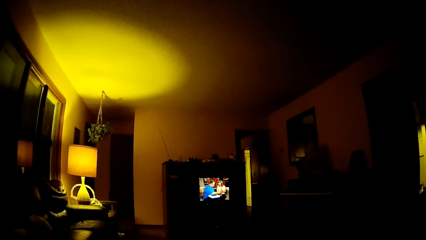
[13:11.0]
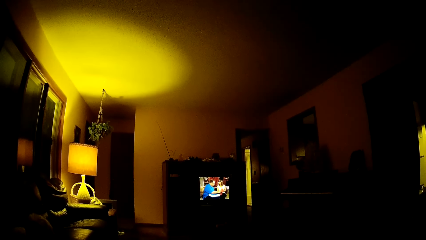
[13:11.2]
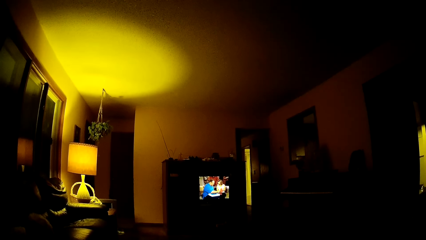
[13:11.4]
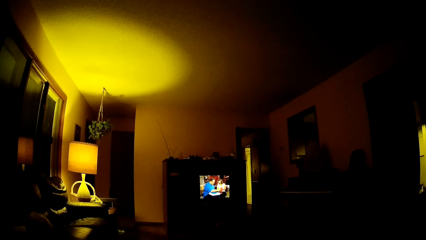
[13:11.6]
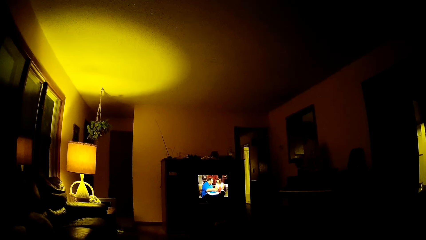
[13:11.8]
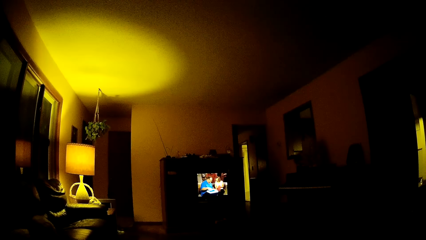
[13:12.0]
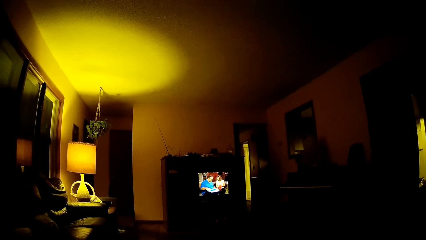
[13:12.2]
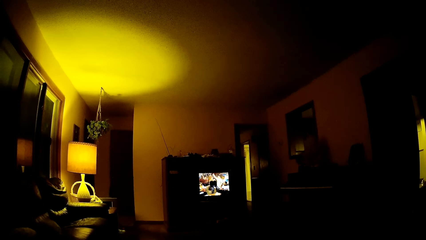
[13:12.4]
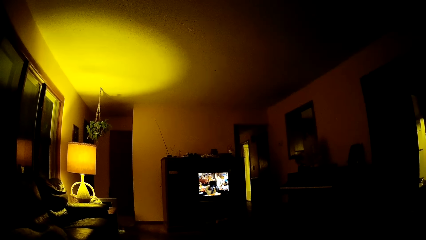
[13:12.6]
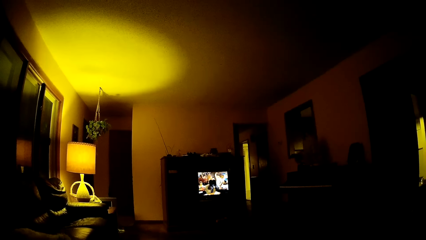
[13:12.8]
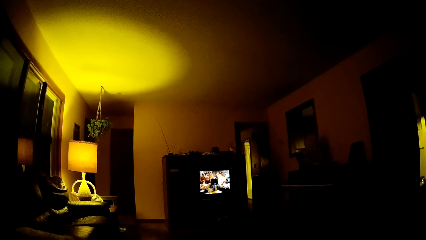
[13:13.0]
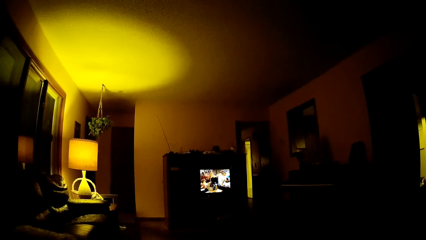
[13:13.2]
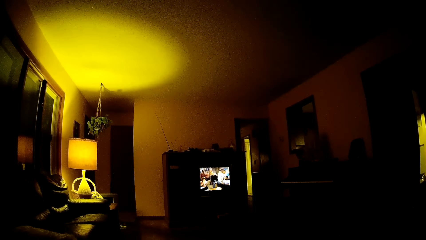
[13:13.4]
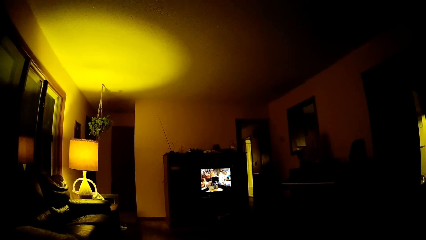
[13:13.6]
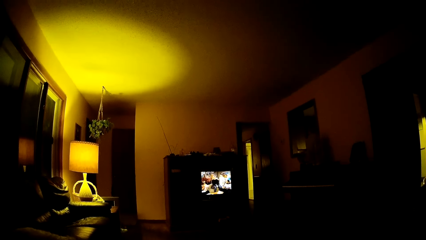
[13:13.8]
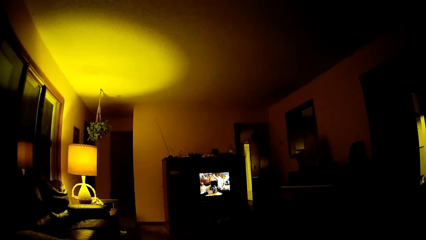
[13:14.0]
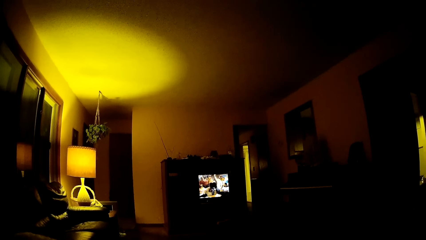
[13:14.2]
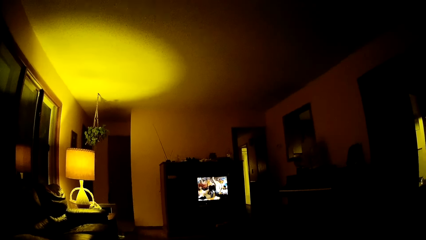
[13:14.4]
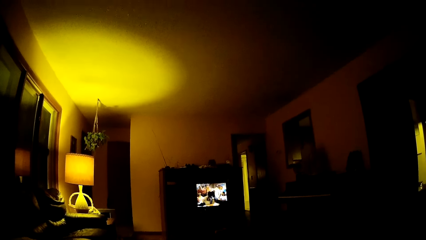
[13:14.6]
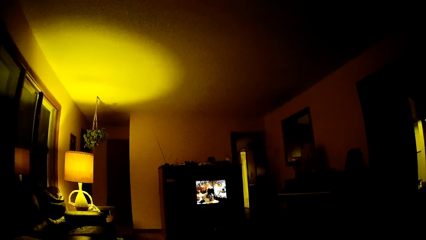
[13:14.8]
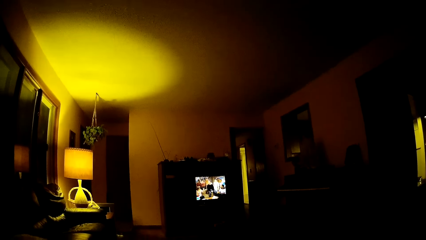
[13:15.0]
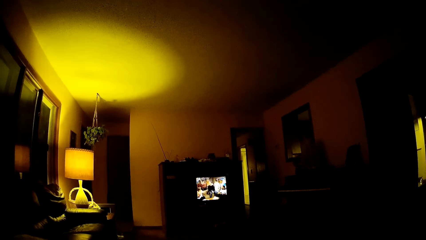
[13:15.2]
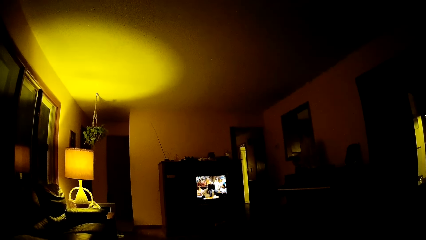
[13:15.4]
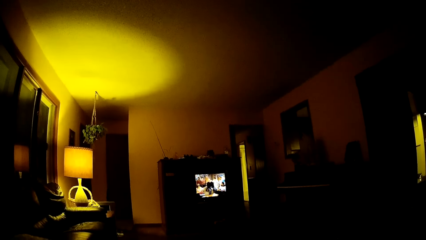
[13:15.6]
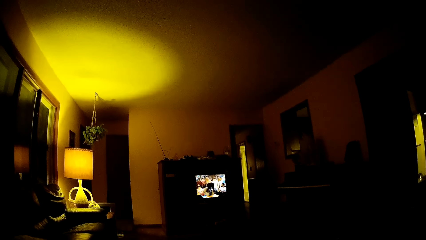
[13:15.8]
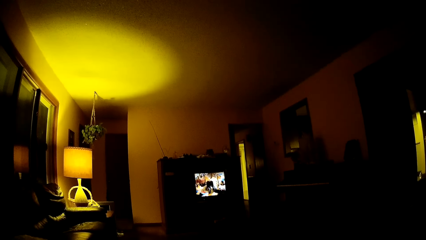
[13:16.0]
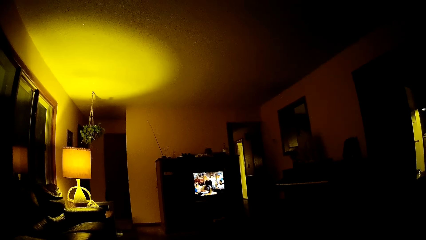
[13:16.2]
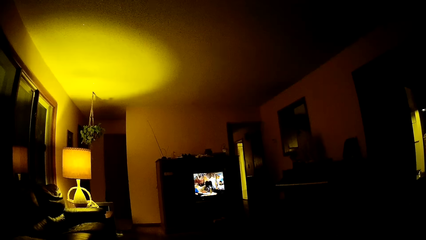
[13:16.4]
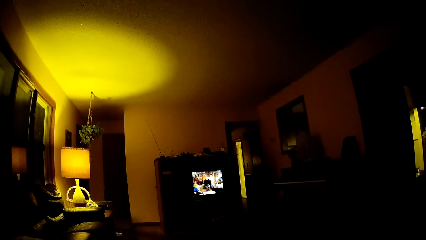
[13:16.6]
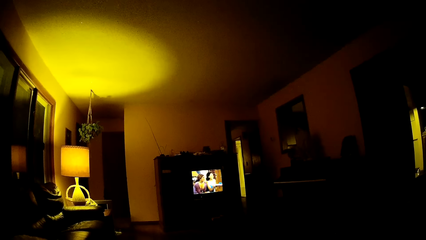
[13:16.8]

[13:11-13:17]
The camera wearer watches television.

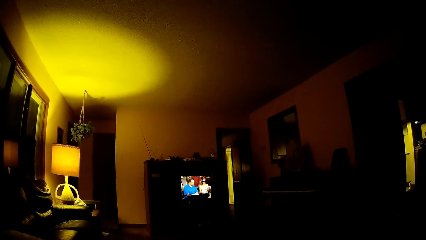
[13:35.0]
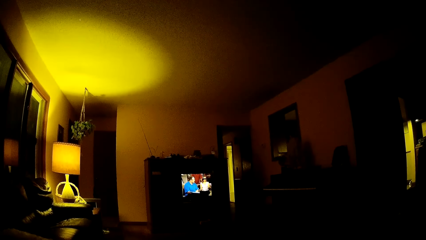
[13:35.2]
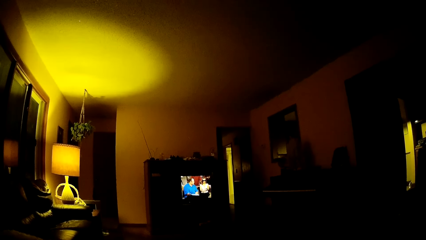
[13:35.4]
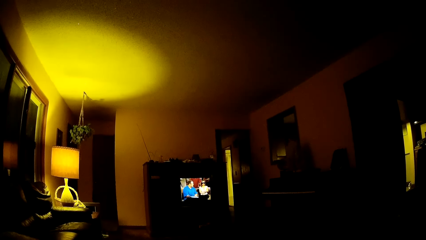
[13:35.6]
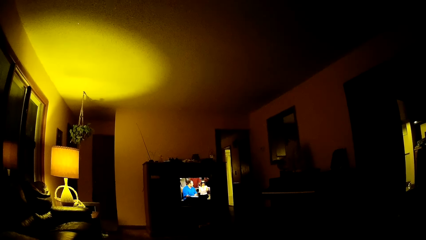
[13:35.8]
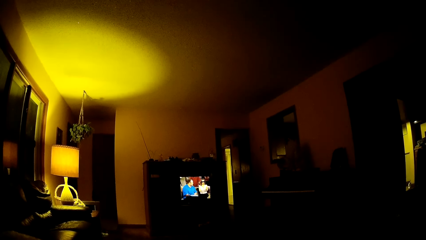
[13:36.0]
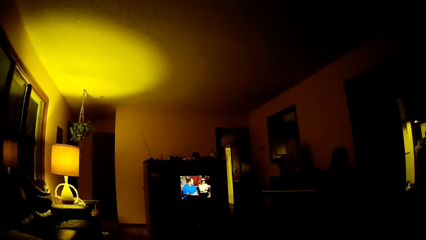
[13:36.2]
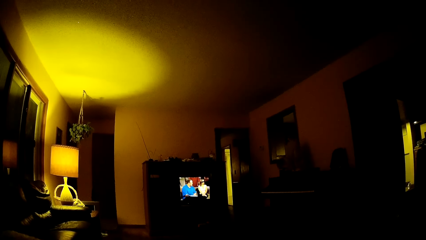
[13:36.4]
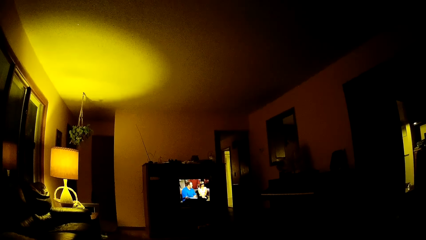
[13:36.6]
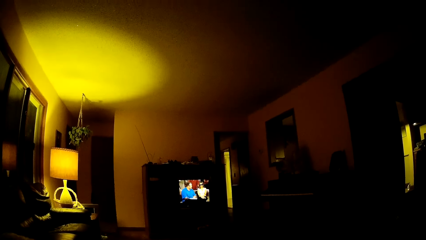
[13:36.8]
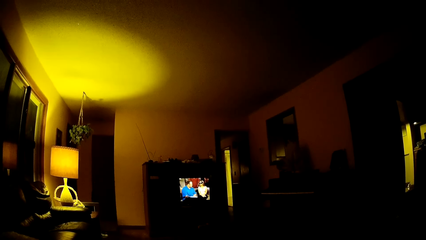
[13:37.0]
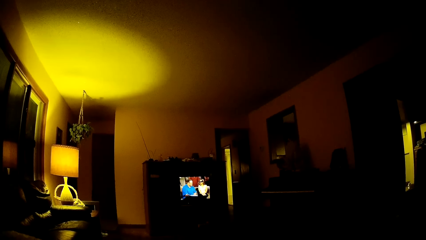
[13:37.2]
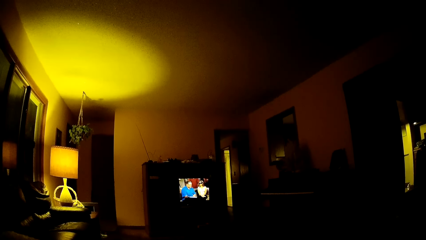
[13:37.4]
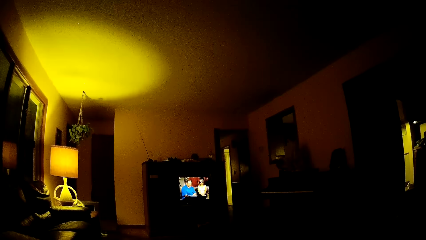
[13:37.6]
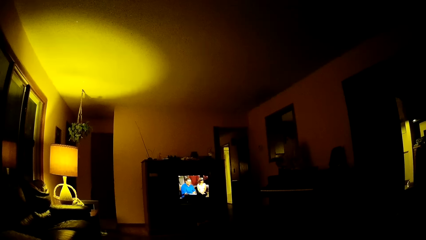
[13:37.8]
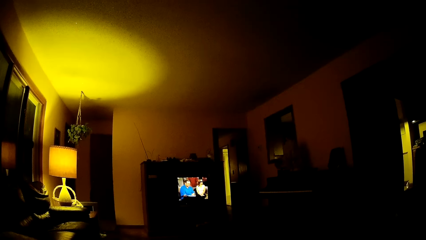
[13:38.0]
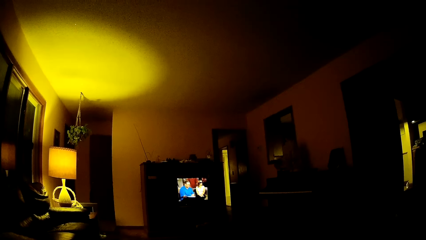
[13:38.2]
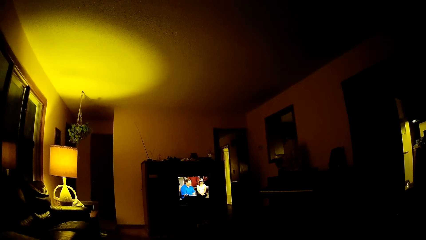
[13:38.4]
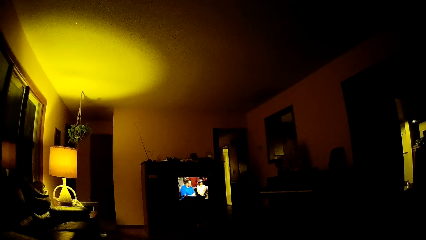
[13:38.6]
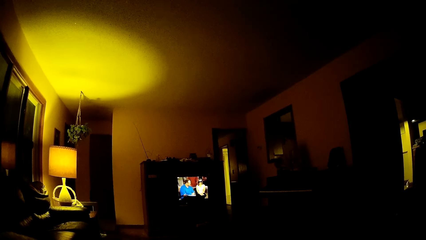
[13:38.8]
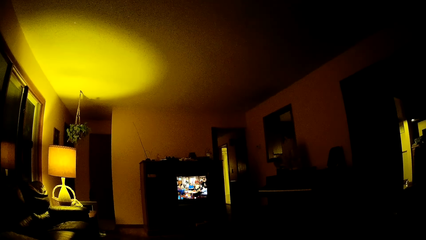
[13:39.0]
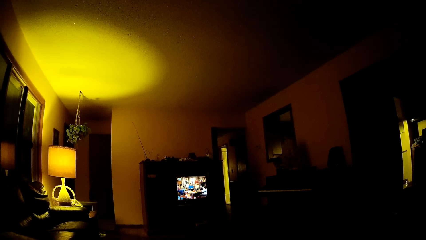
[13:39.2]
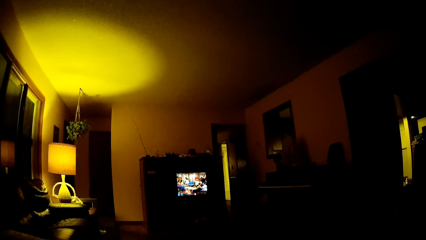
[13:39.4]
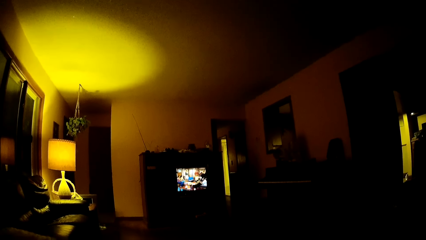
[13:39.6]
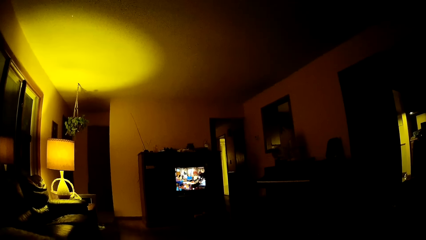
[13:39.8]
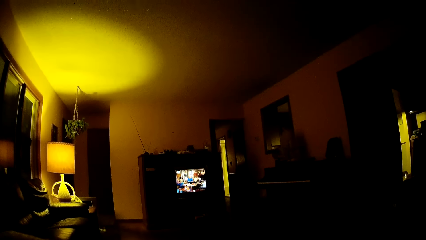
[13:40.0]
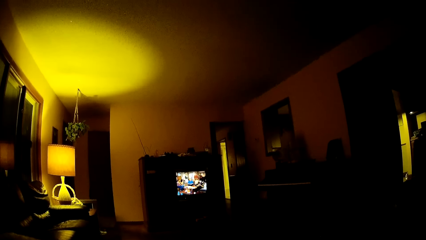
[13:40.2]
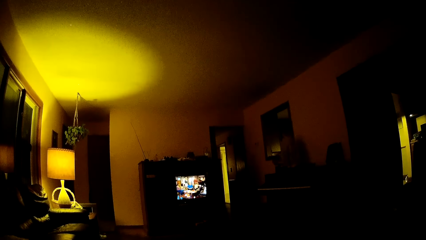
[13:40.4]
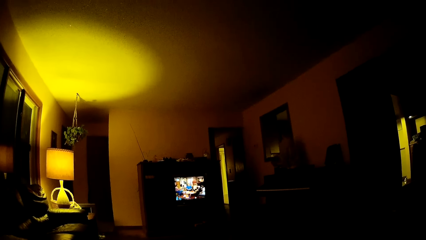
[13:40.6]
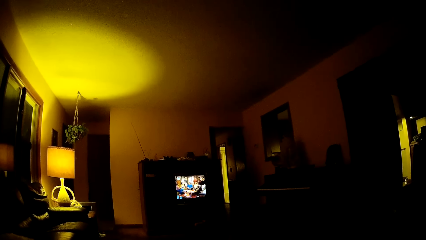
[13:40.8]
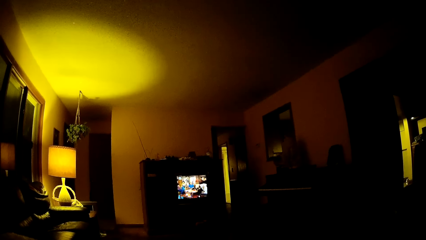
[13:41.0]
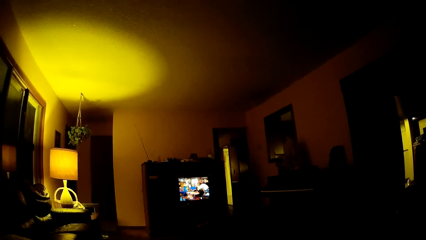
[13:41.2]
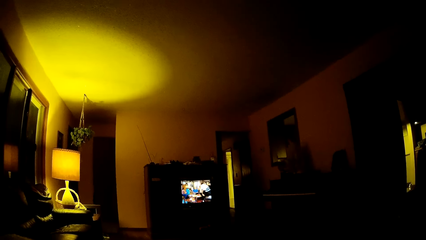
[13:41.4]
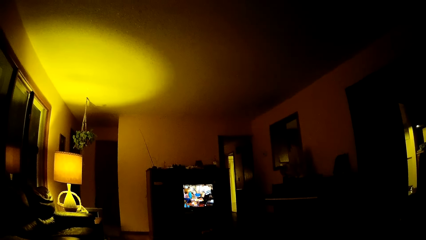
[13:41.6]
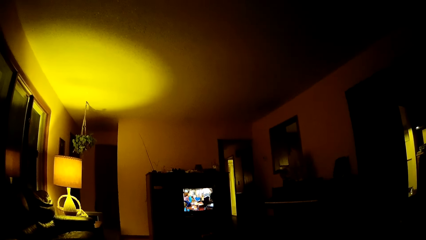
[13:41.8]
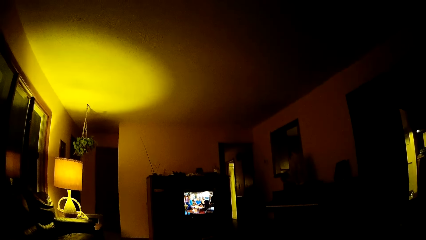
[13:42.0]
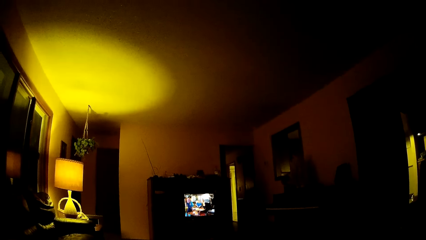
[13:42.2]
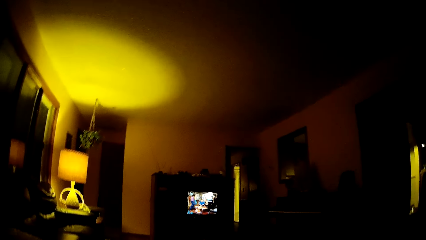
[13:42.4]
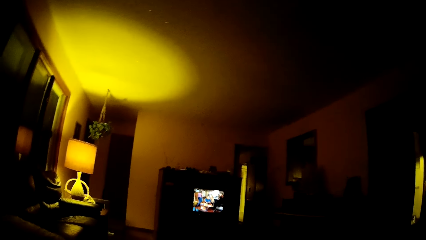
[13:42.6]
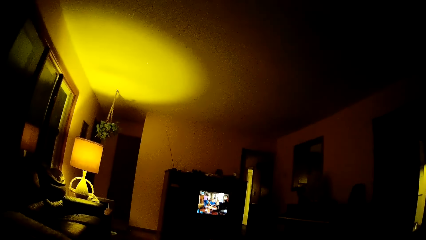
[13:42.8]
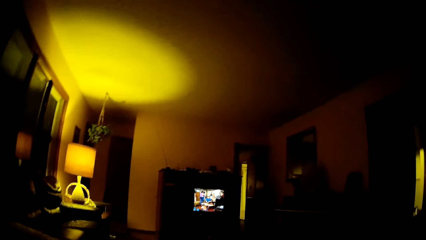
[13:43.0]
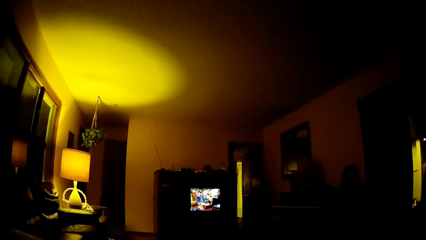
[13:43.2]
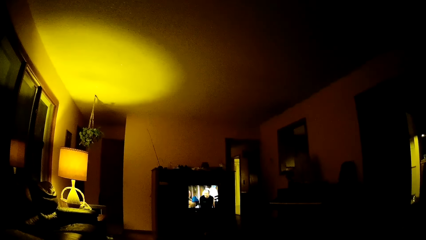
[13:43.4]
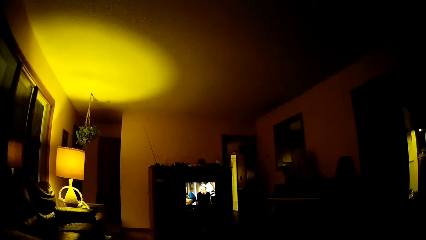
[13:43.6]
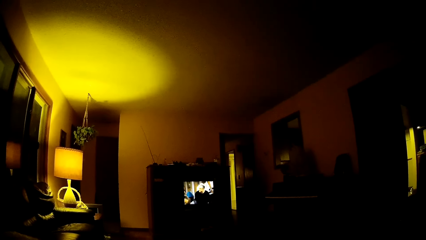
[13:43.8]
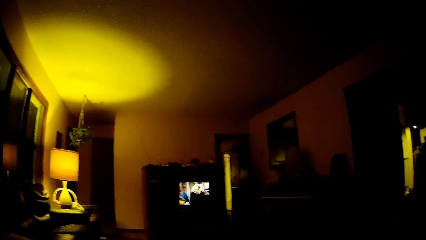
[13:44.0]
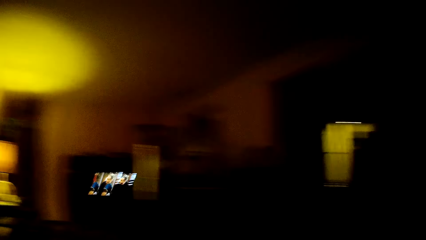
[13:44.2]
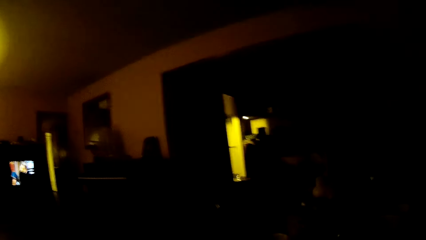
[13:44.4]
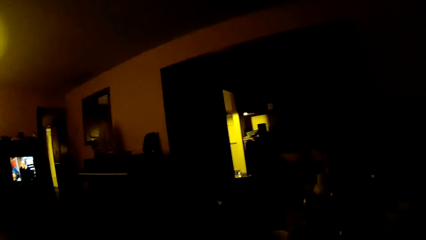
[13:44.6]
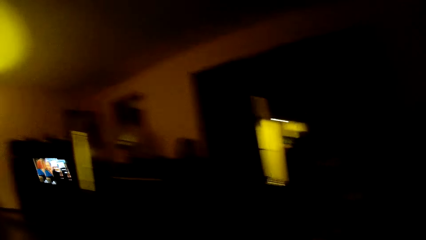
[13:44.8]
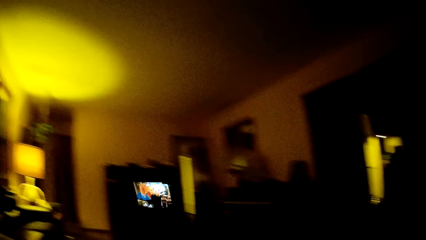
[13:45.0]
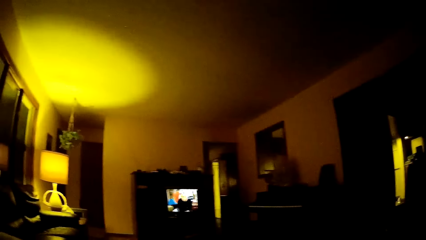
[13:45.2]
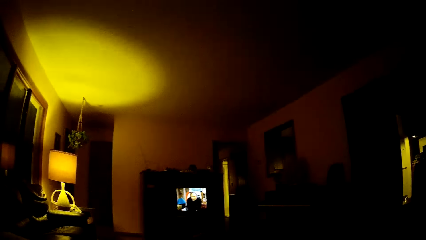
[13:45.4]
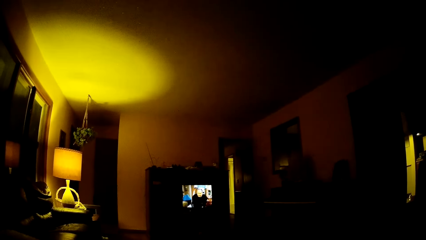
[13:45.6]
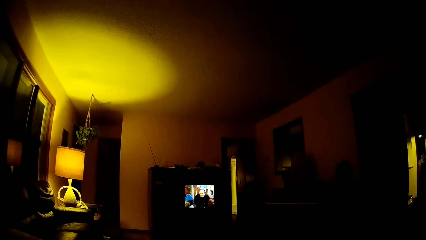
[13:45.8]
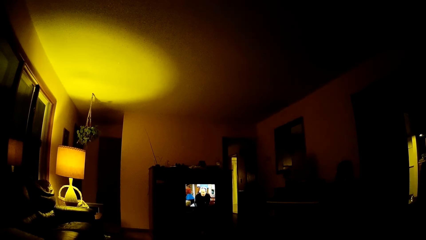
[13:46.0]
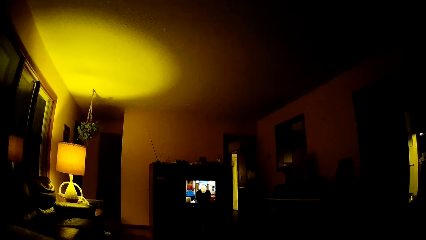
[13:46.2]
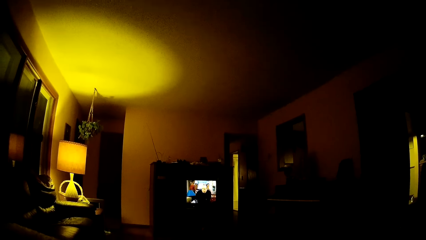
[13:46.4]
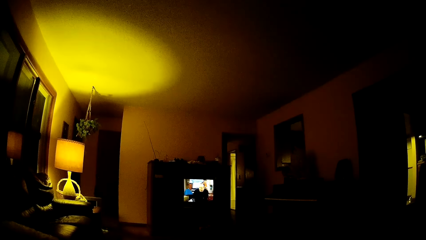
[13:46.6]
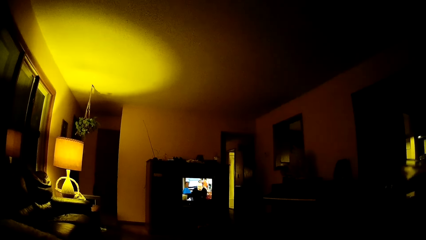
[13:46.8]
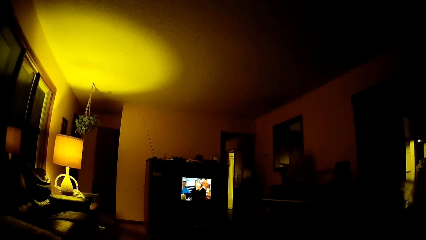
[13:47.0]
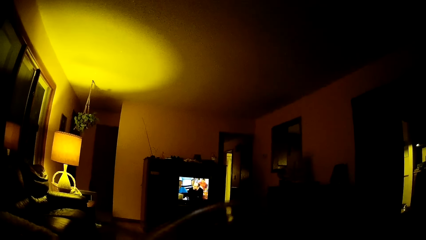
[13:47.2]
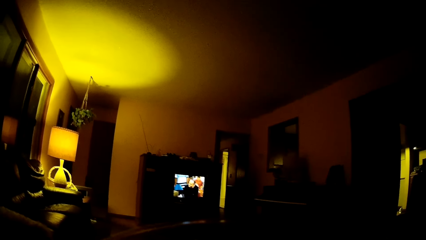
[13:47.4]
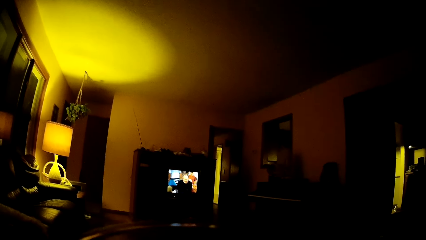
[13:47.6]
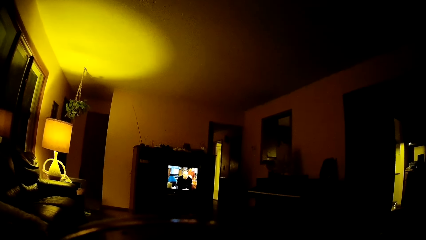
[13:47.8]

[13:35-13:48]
The camera wearer watches television. He watches television again. He looks around. He looks around again. He watches television. He raises a glass in his right hand to his mouth.
